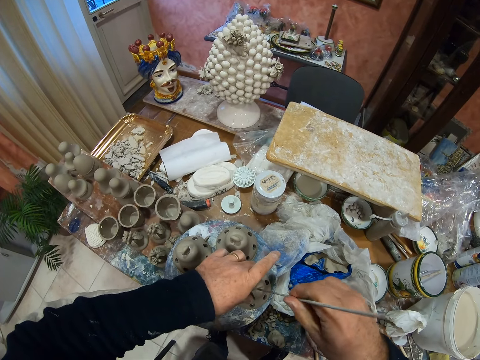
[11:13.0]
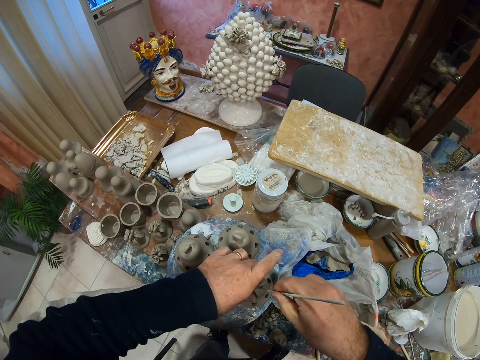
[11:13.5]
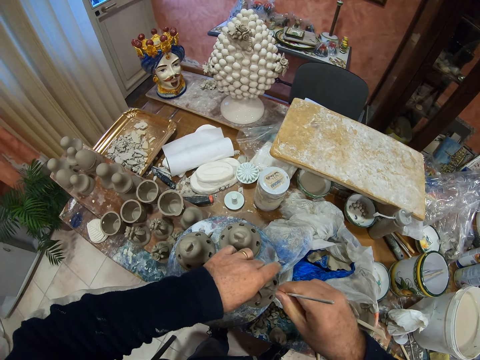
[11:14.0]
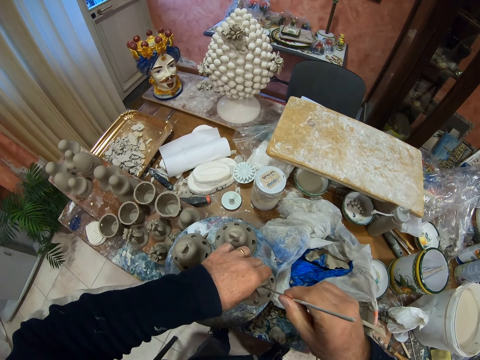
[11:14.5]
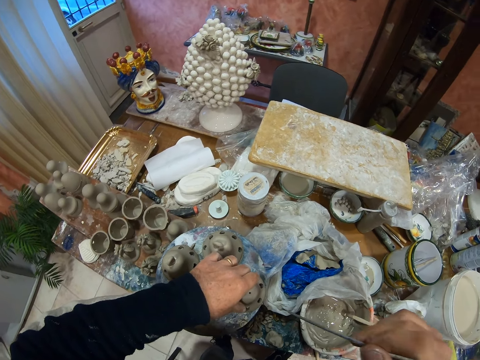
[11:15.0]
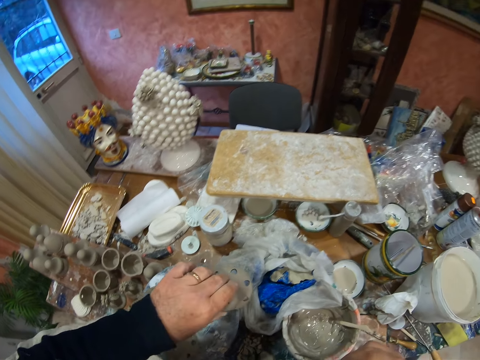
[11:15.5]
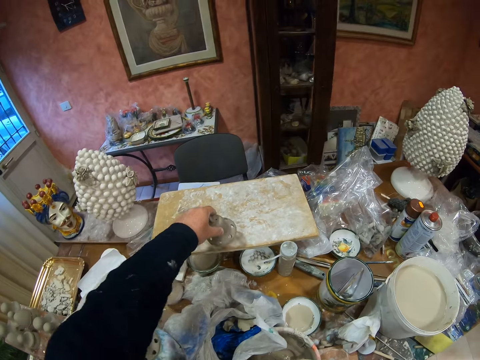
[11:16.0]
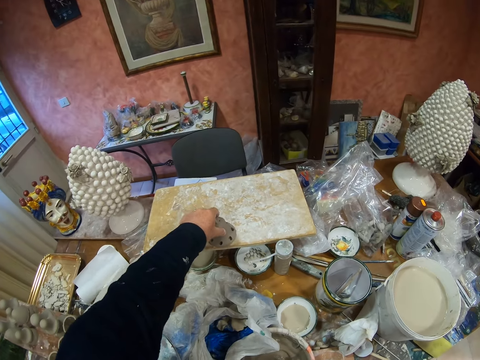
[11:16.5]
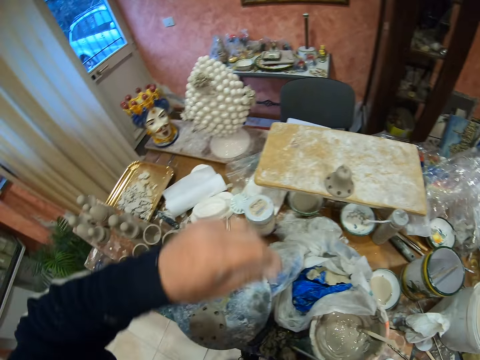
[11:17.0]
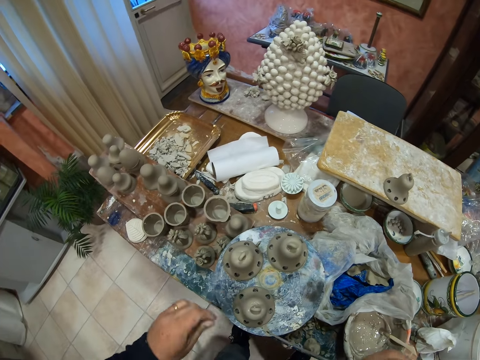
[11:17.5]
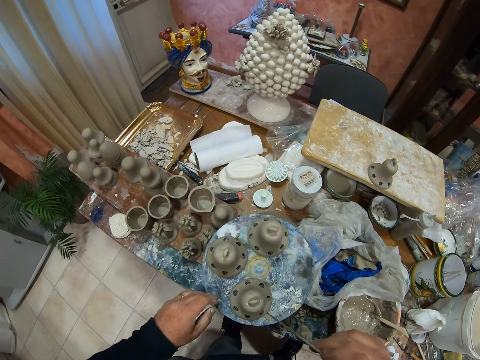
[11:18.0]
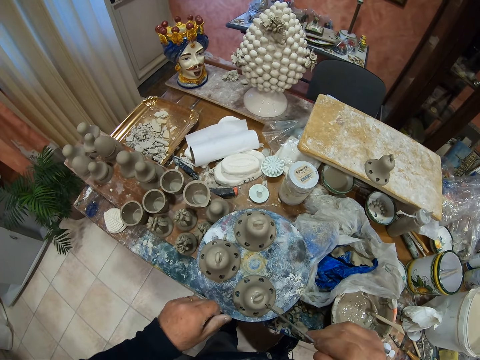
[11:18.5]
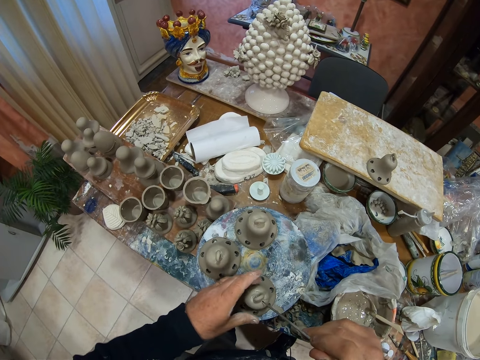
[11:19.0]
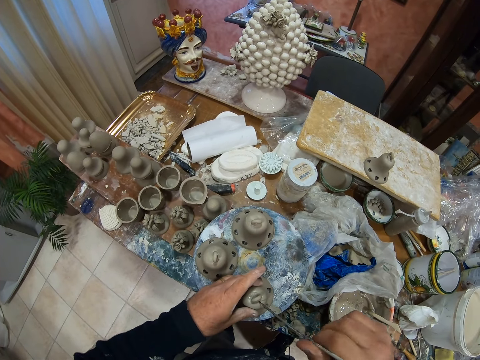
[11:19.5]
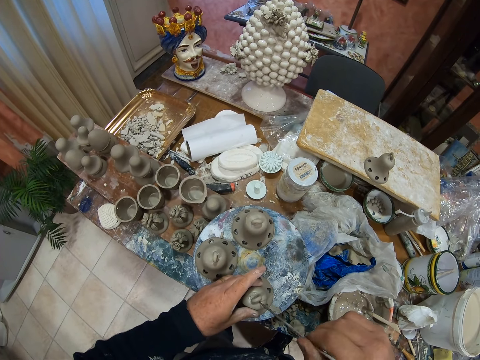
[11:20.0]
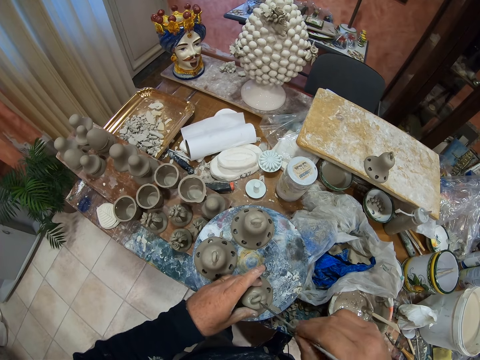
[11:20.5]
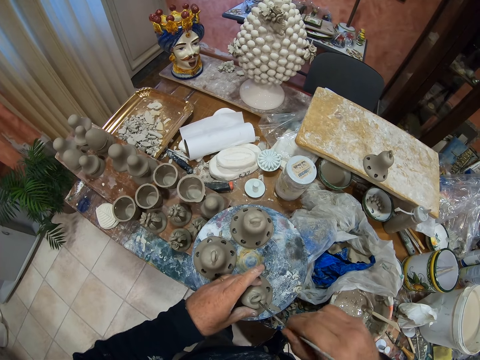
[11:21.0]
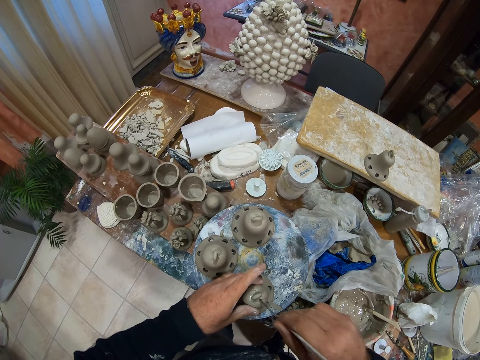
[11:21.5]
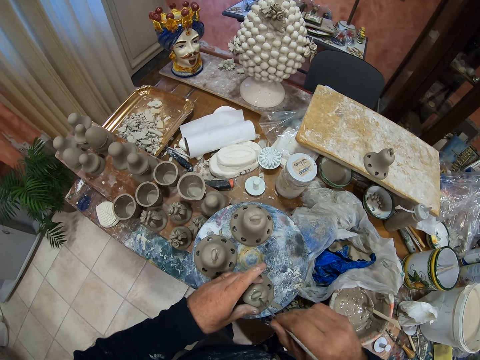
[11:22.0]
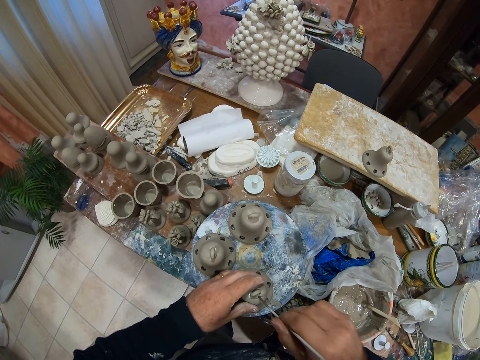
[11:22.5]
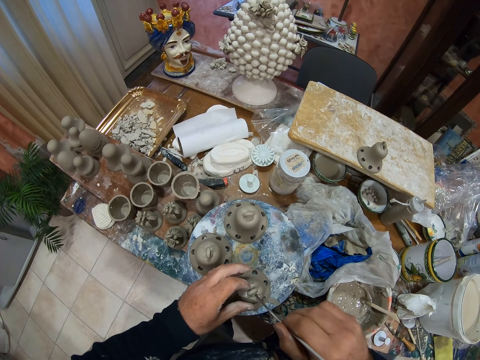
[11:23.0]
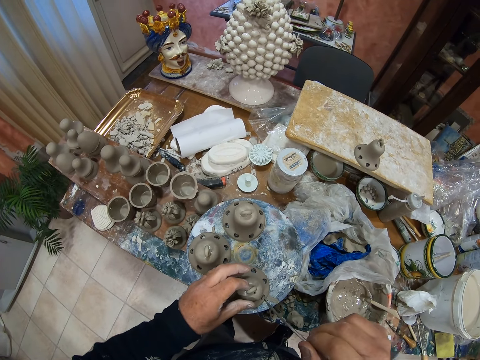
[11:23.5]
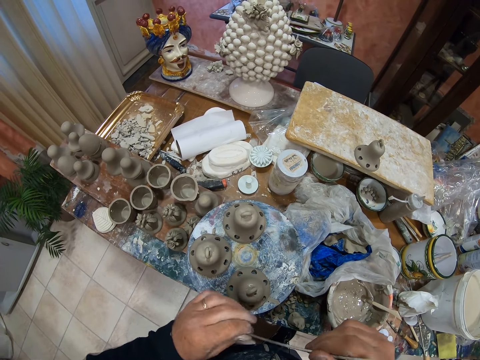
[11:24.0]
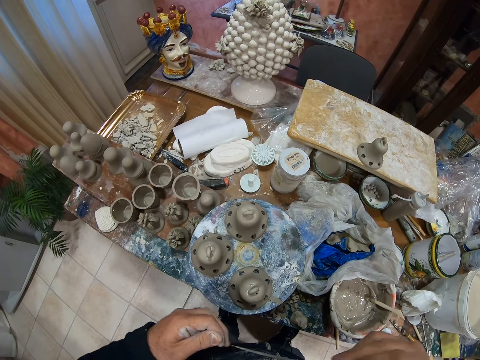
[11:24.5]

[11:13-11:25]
The camera wearer picks up the vessel. They place the pottery clay mold on the board. They spin the plate stand. They make the decoration holes on the pottery clay molds with the metal stick.

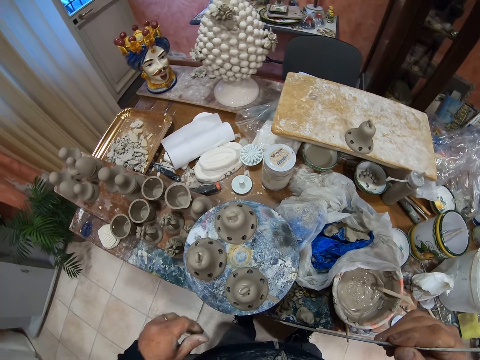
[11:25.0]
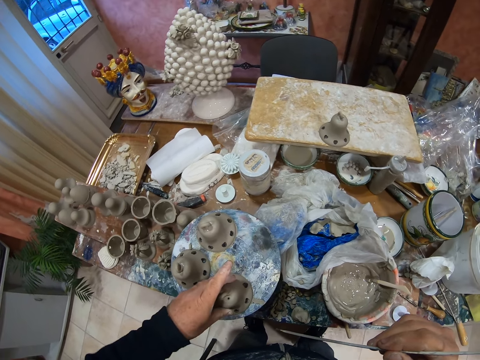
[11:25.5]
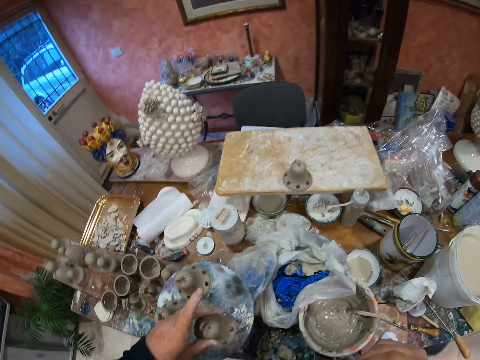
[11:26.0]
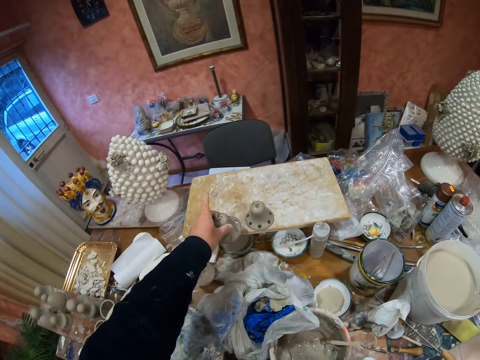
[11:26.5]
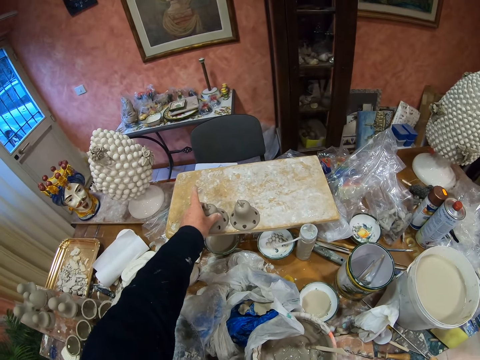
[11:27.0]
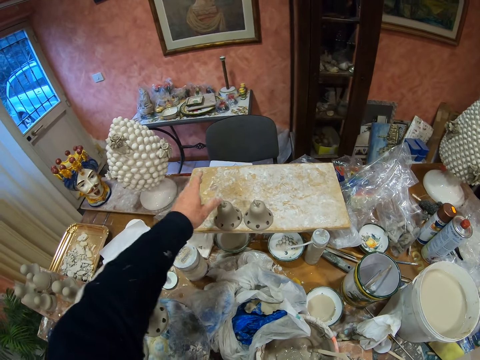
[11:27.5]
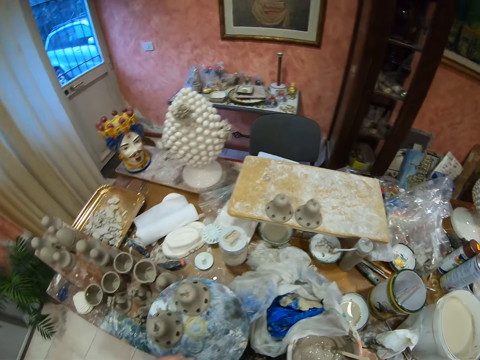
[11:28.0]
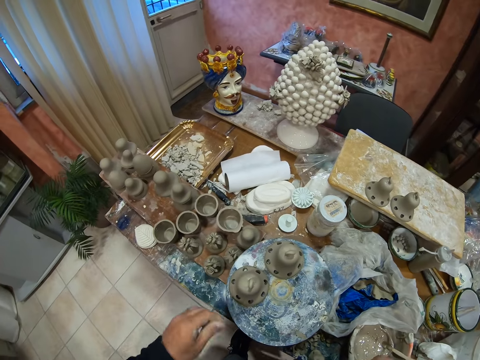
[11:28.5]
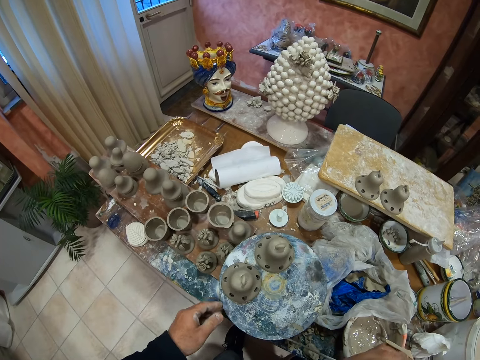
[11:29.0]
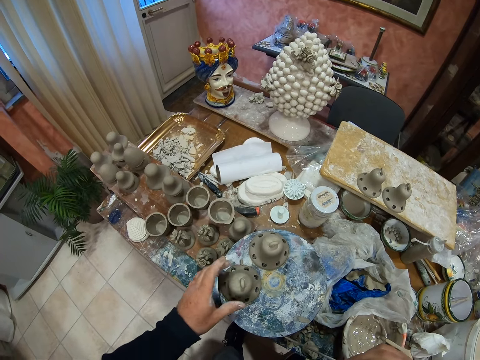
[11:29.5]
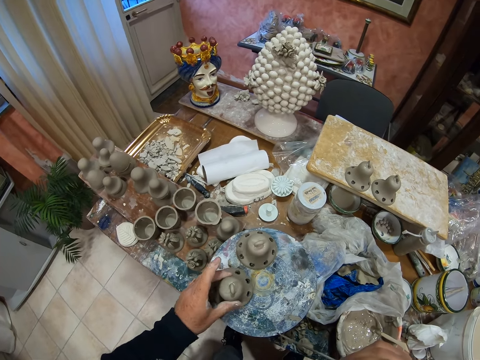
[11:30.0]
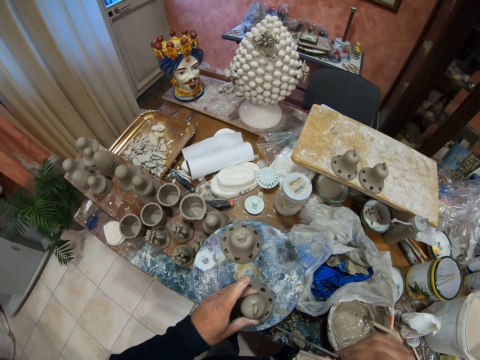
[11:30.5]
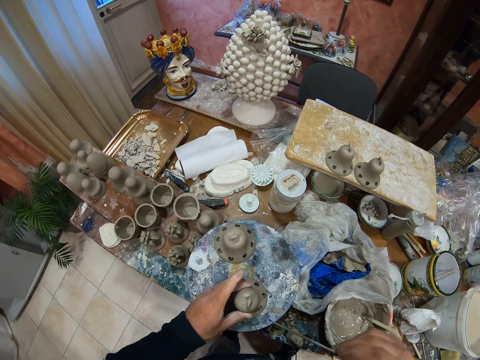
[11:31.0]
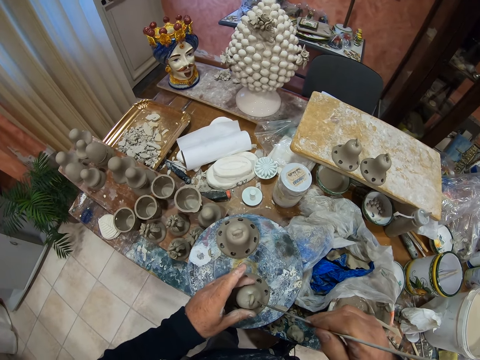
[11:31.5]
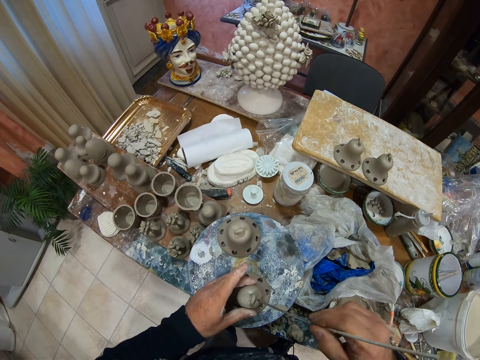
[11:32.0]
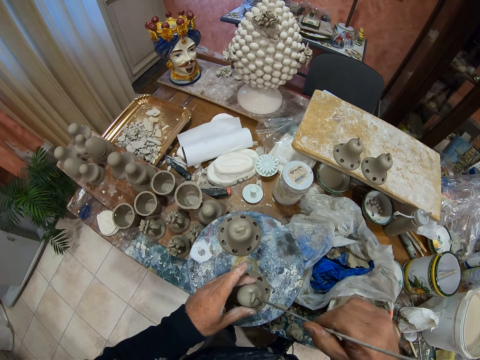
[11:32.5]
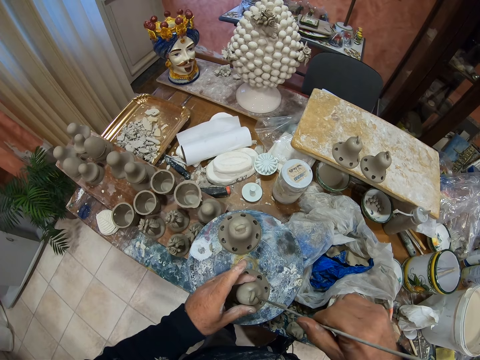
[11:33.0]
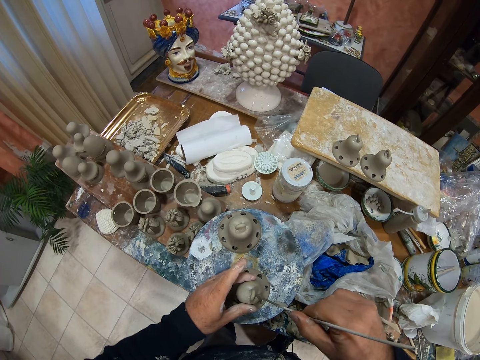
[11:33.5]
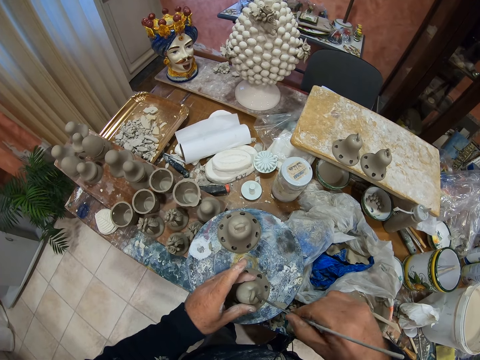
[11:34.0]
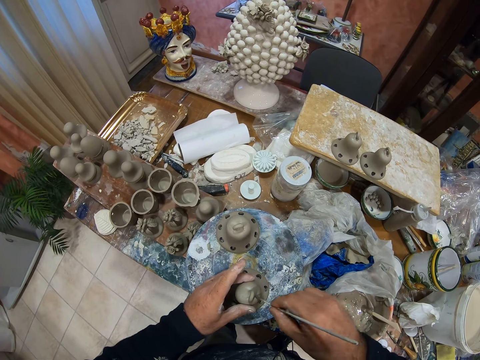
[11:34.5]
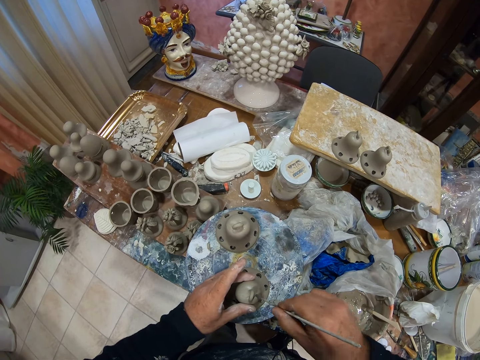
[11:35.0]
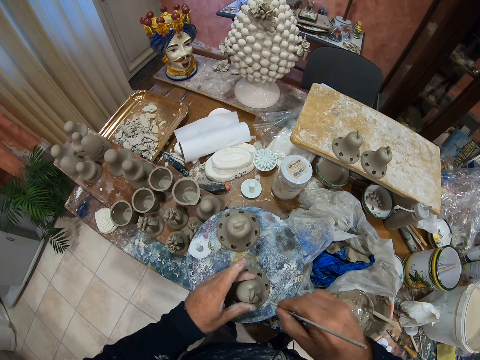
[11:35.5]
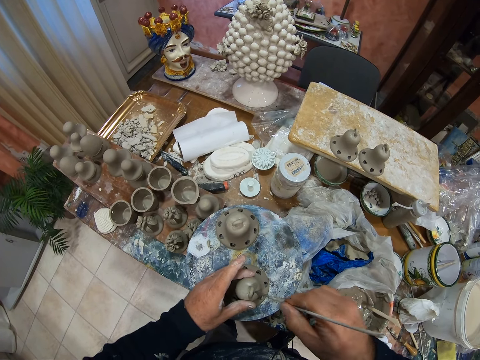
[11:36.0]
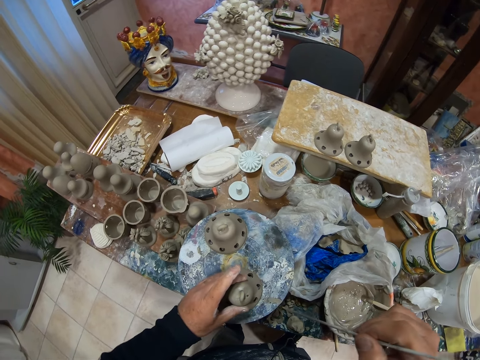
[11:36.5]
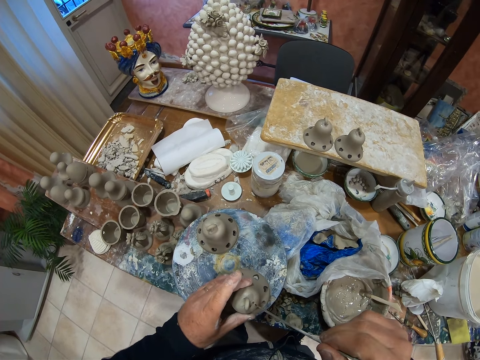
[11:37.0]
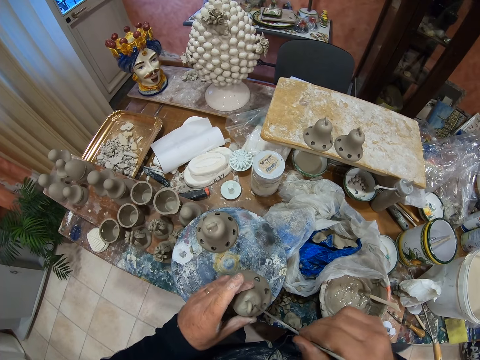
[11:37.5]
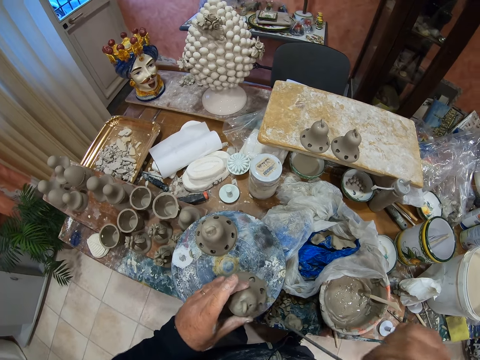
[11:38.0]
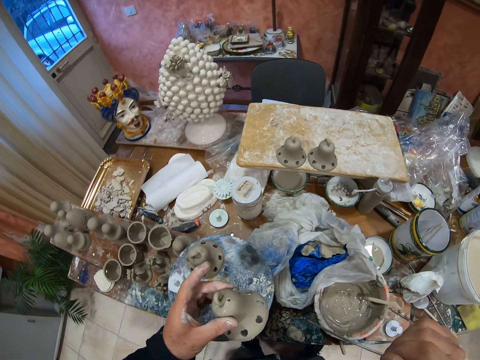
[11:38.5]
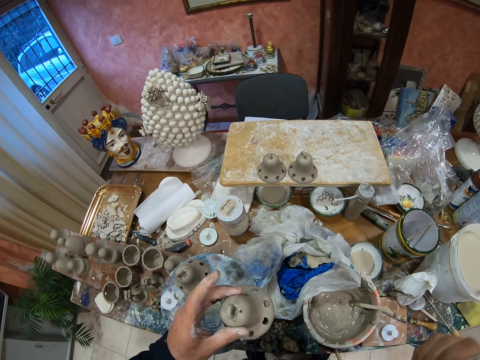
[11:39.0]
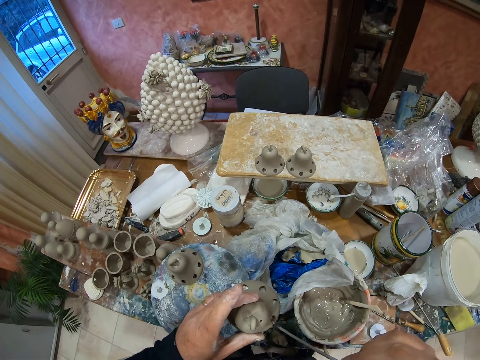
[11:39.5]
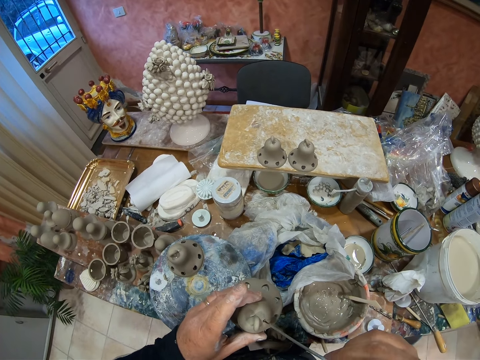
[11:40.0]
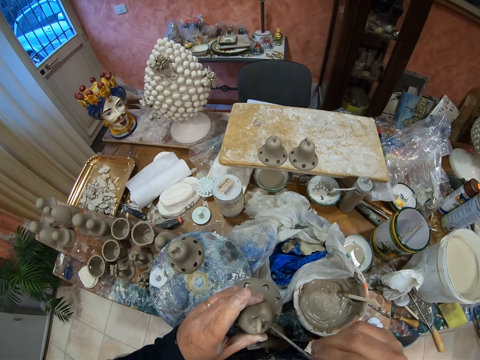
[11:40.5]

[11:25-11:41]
The camera wearer picks up the vessel. They place the pottery clay mold on the board. They spin the plate stand. They move the vessel. They make the decoration holes on the pottery clay molds with the metal stick. They pick up the vessel. They put holes on the vessel with the sharp object.
